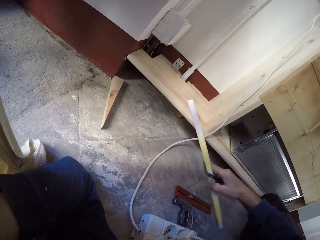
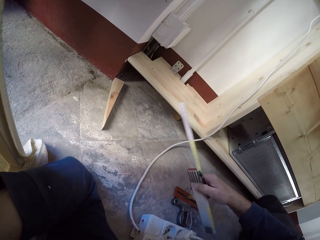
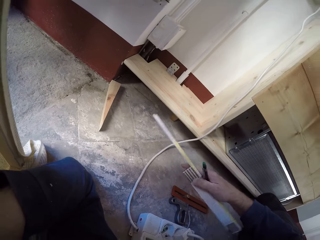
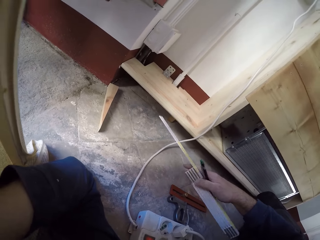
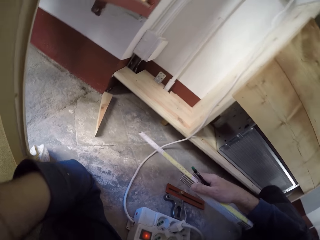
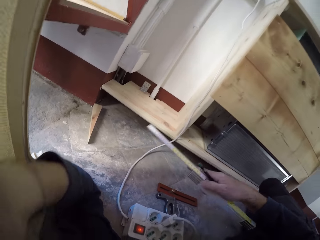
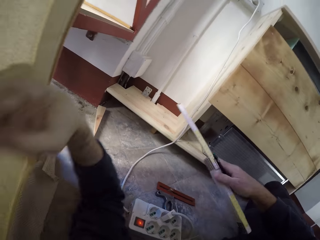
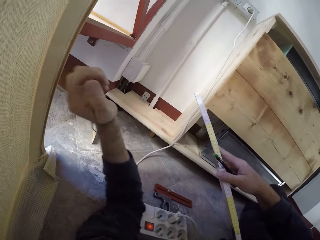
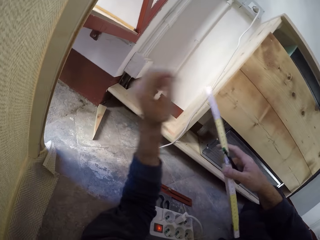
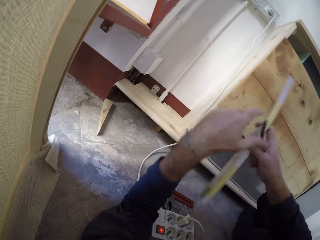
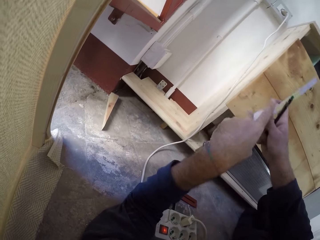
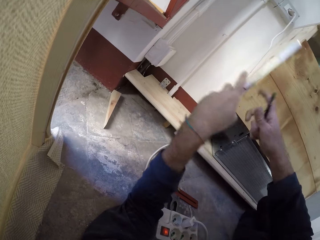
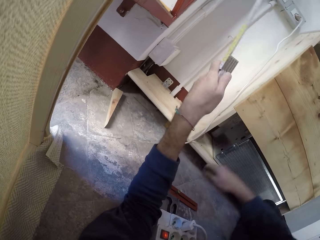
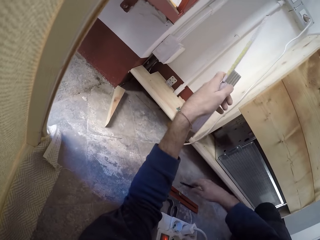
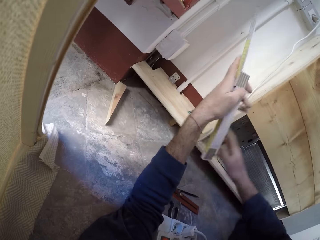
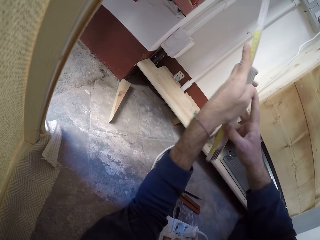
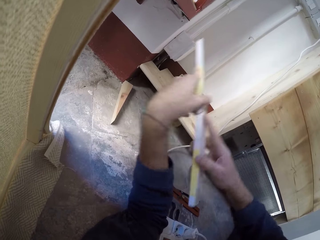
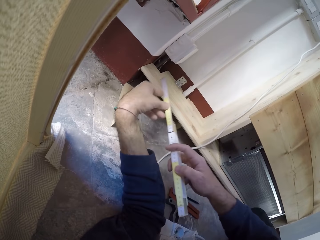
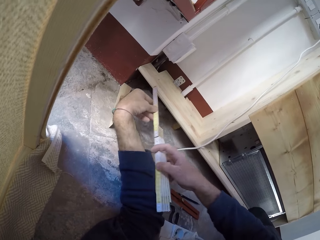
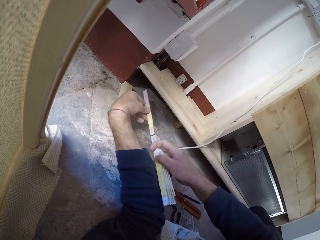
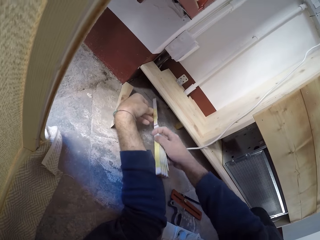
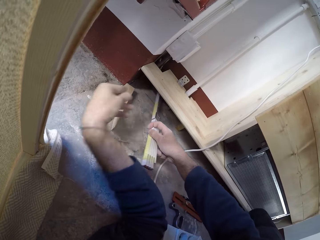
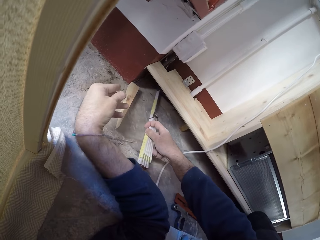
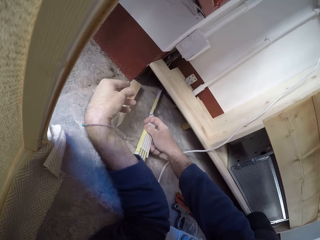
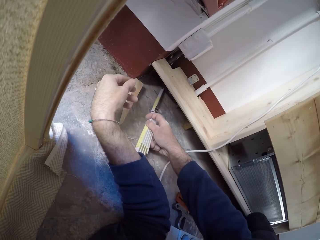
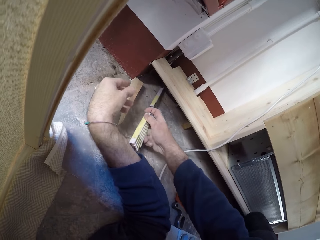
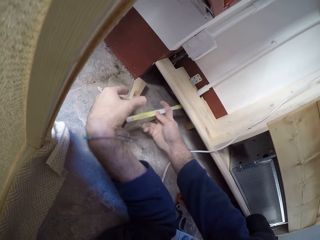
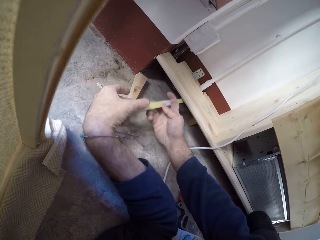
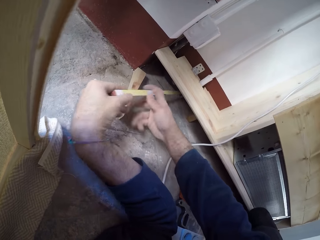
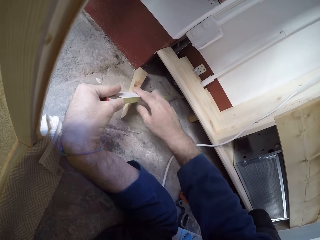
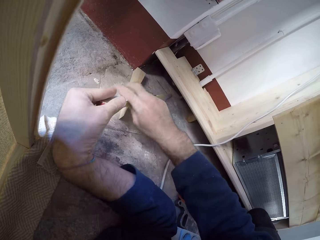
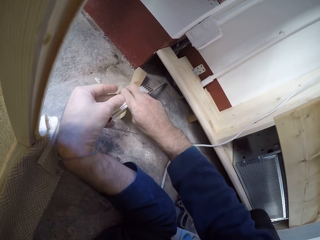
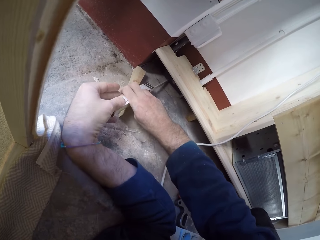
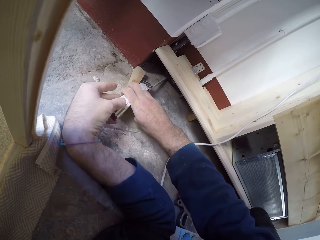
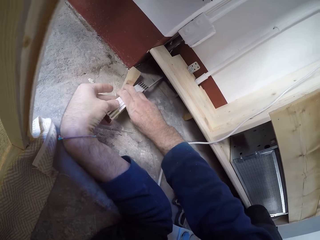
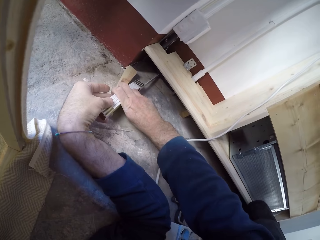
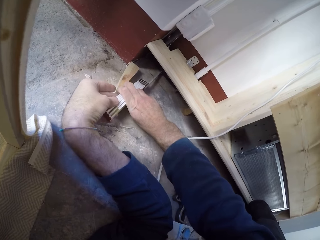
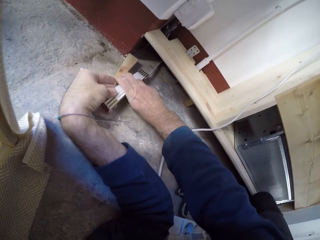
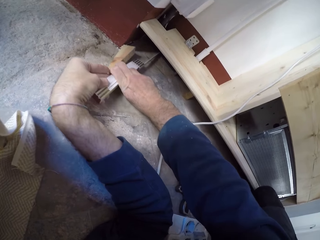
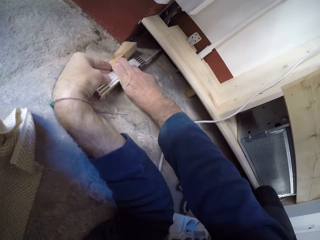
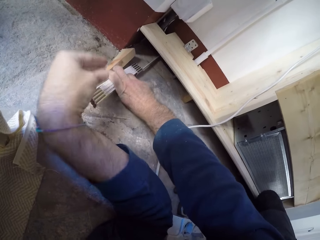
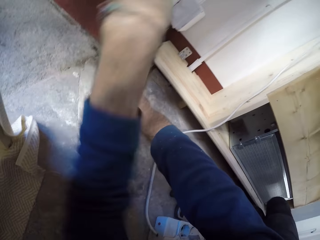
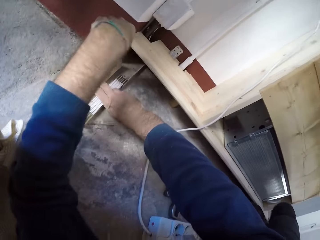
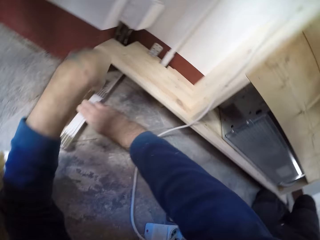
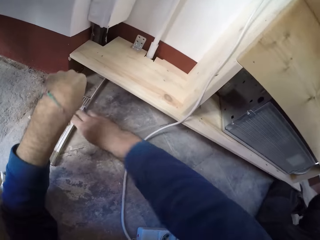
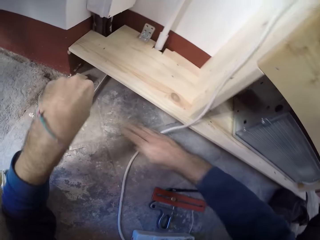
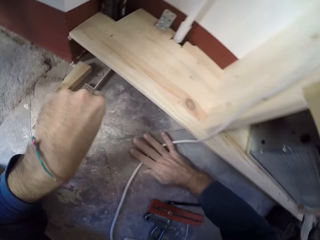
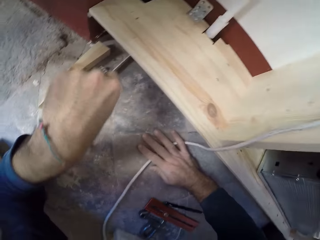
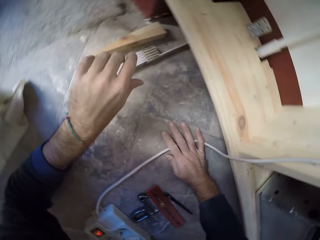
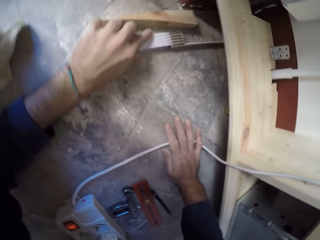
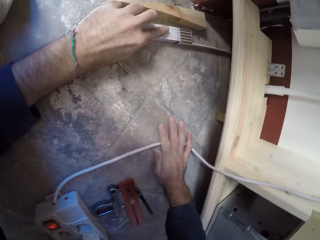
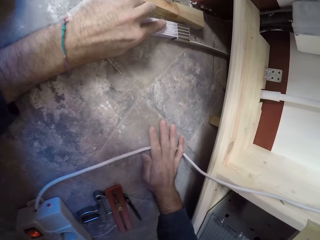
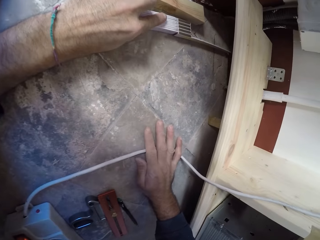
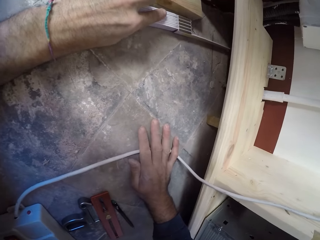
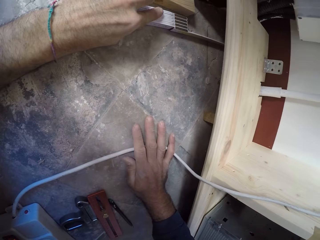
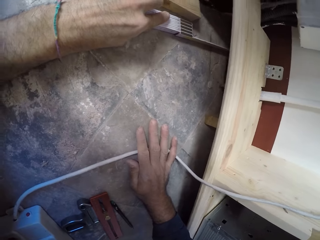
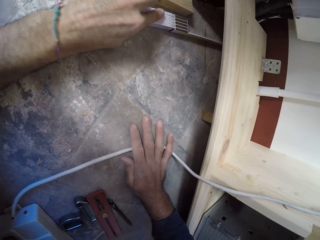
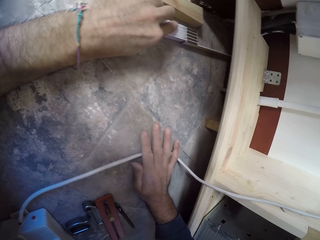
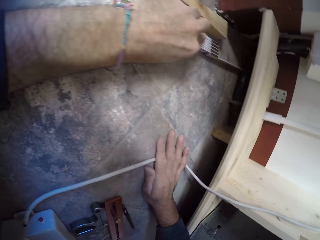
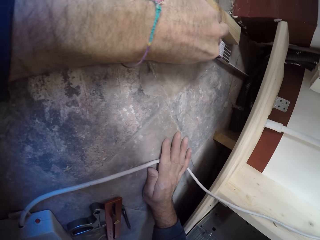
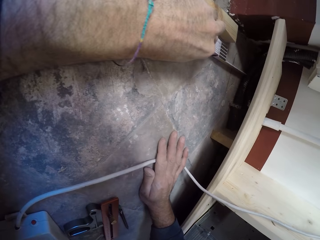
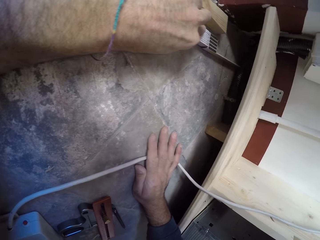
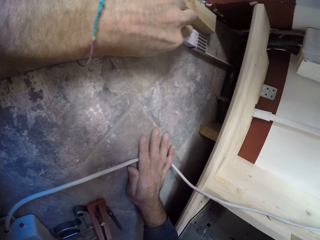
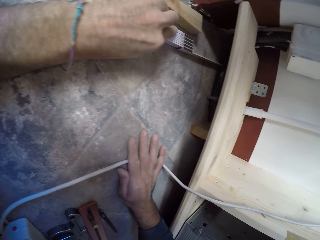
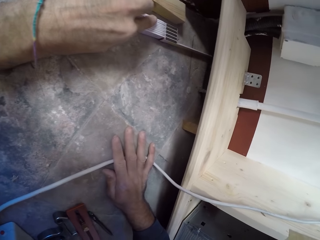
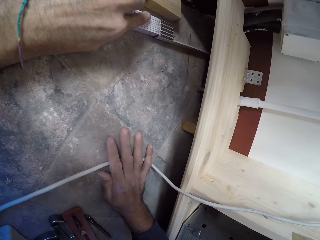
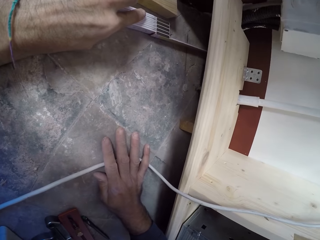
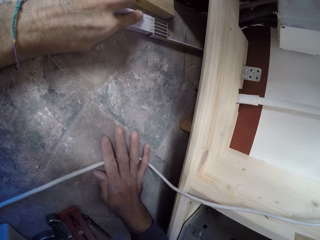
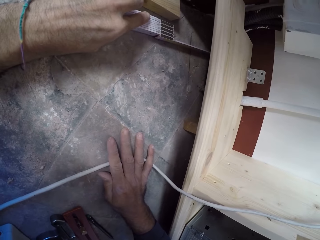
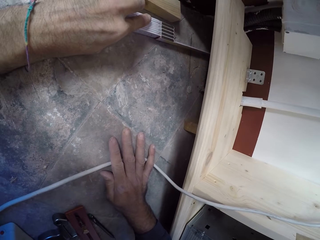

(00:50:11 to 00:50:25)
The camera wearer picks the measuring tool. He moves the extension on the floor with his left arm. He passes the folding ruler from his right hand to his left hand. He holds the measuring tool. He drops the pen in his right hand on the floor. He holds the measuring tool. He uses the folding ruler under the frame on the floor with both hands. He drops the folding ruler on the floor with his right hand. He pushes the folding ruler on the floor with his left hand. He measures using the measuring tool.

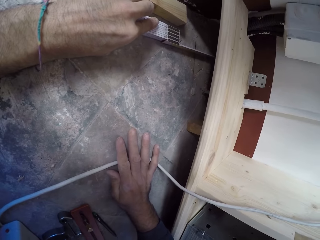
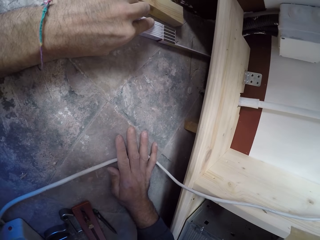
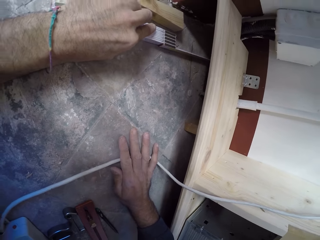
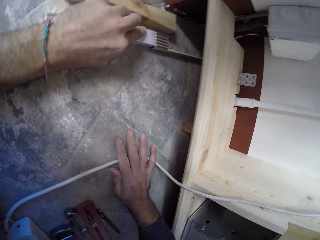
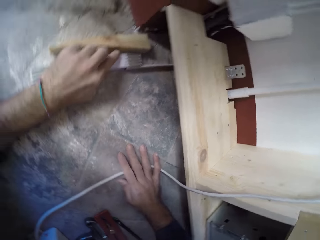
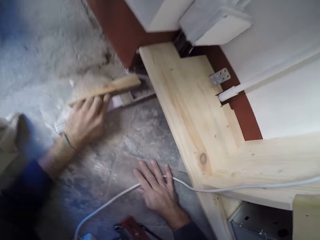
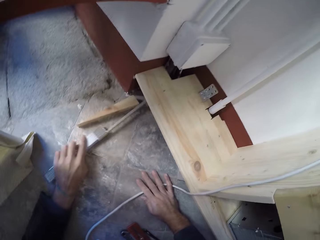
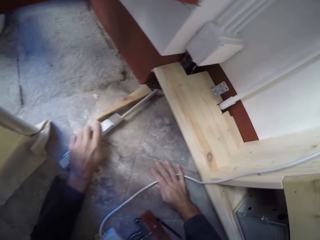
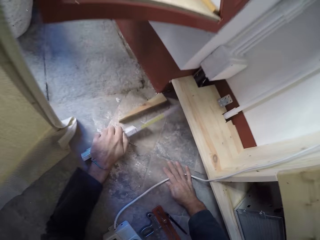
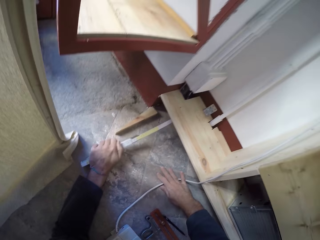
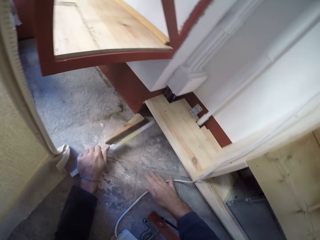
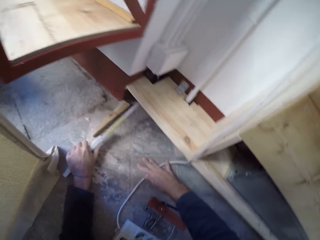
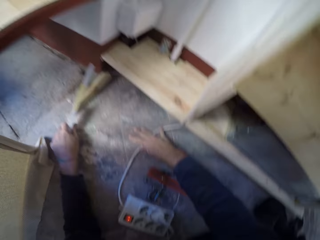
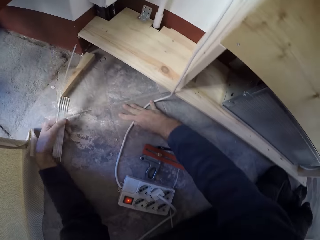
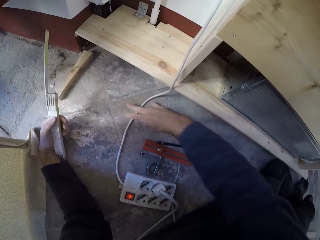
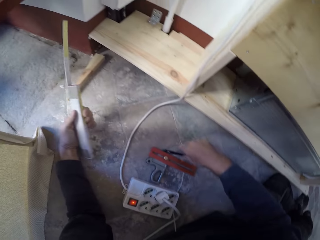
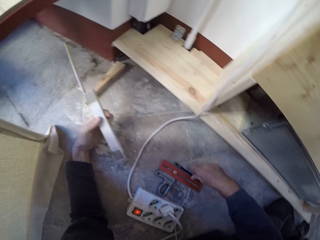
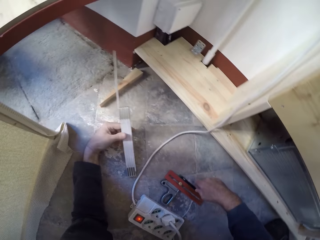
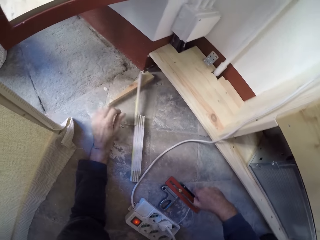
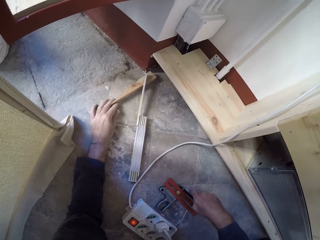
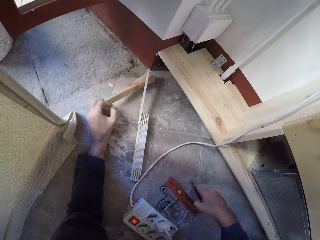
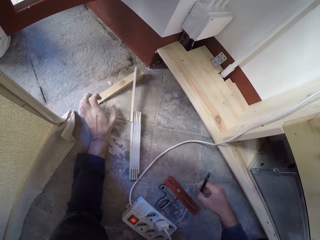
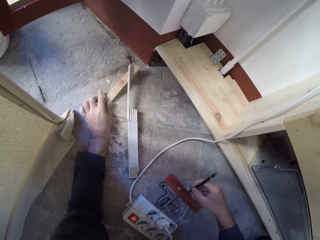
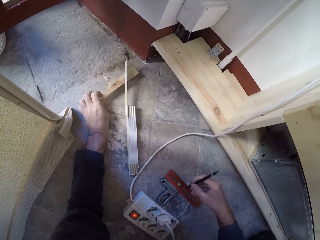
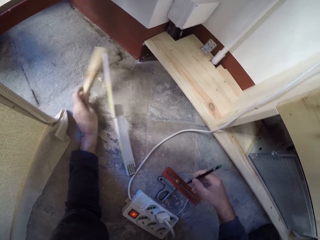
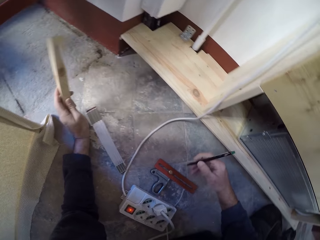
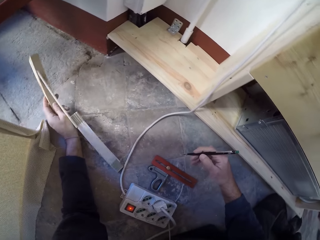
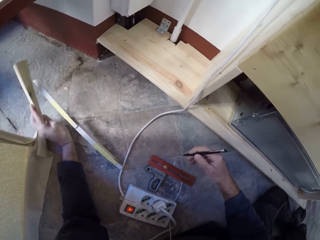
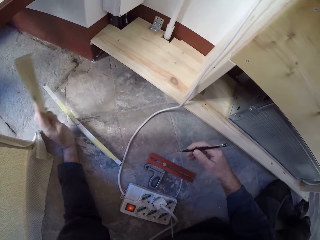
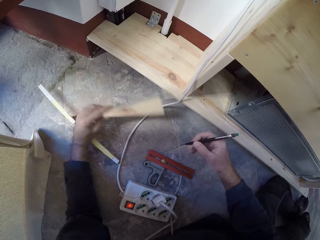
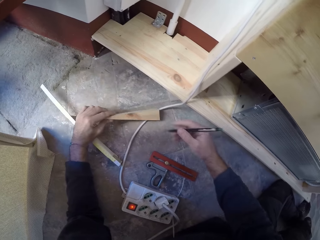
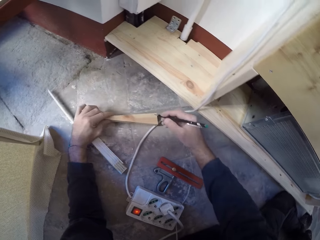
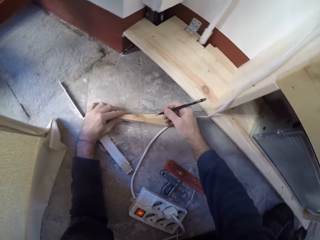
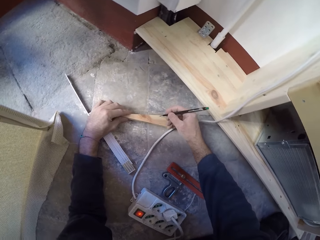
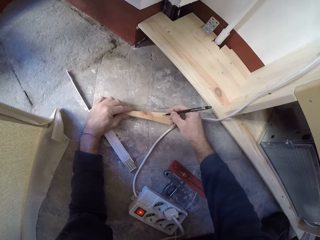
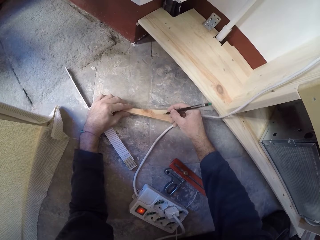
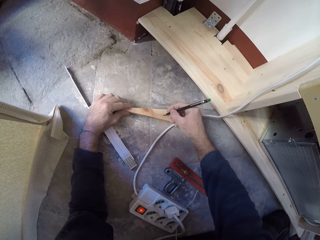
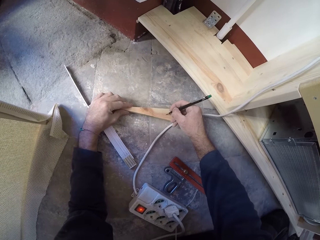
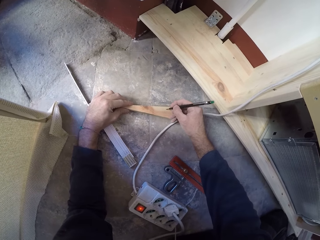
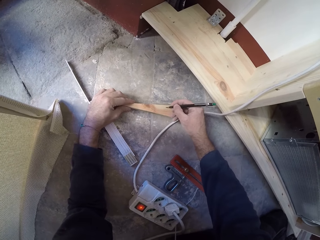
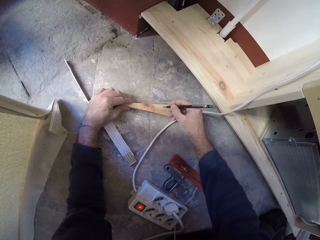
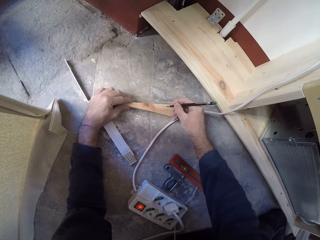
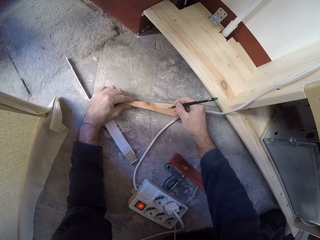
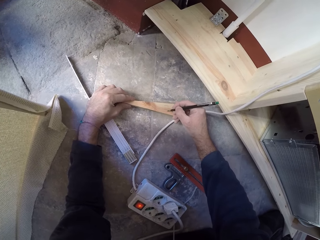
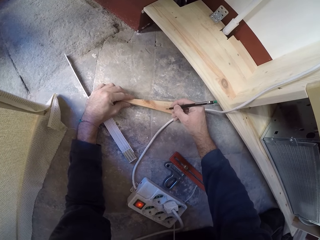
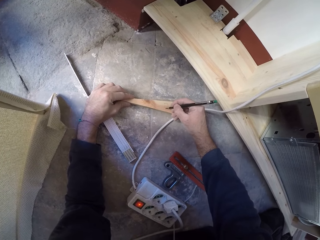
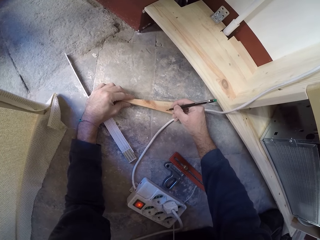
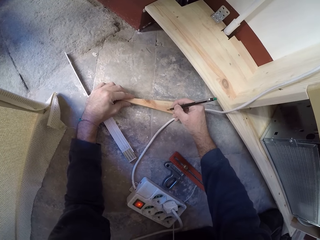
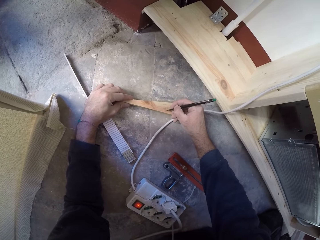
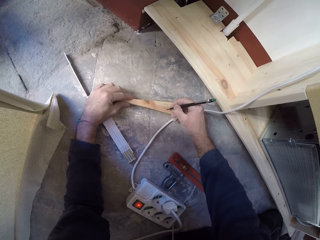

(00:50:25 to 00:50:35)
The camera wearer holds the folding ruler with his left hand. He drops the folding ruler on the floor with his left hand. He picks the pencil from the floor with his right hand. He picks a plank or piece of wood from the floor with his left hand. He drops the piece of wood. He picks the piece of wood. He marks the wood with the pencil in his right hand. He places the piece of wood on the ground.
